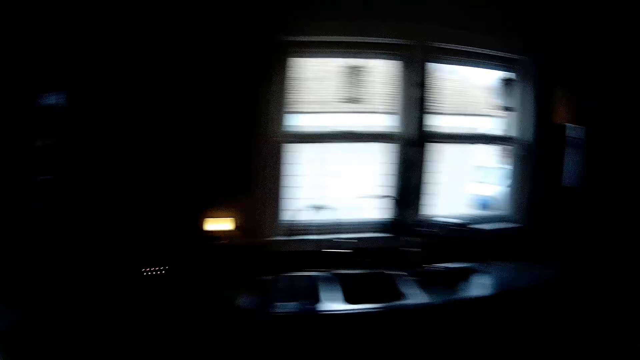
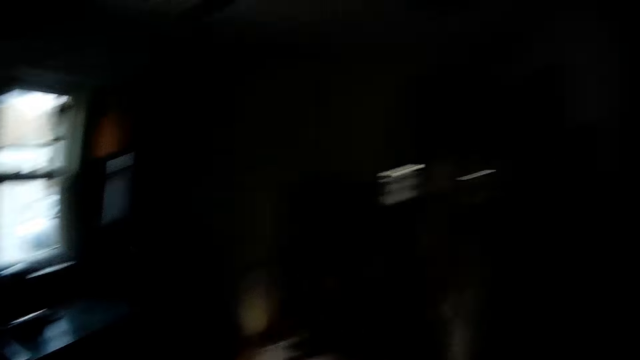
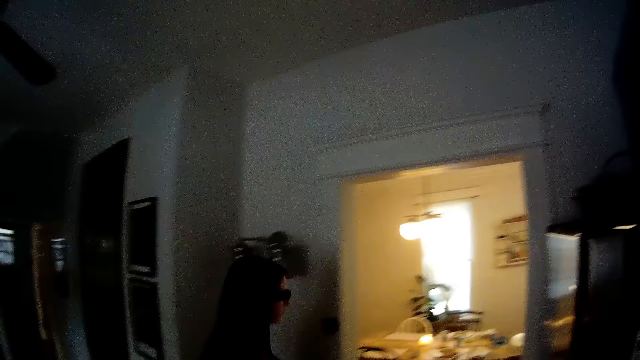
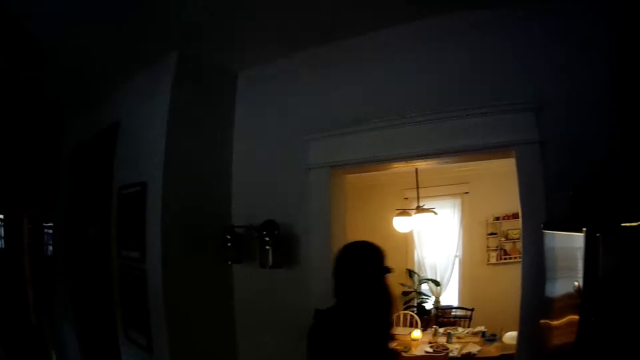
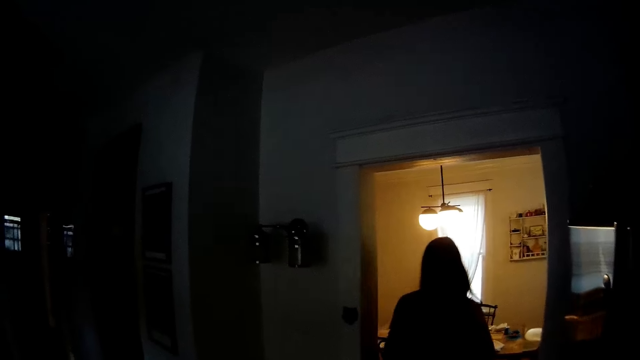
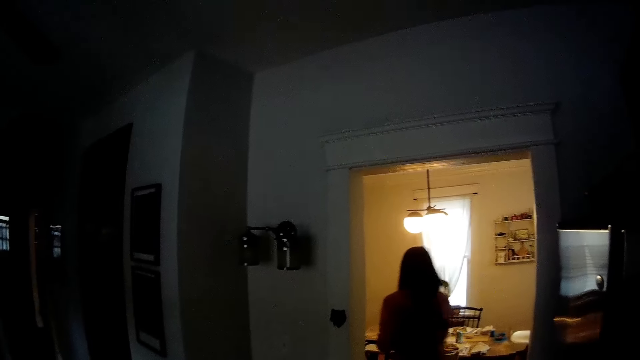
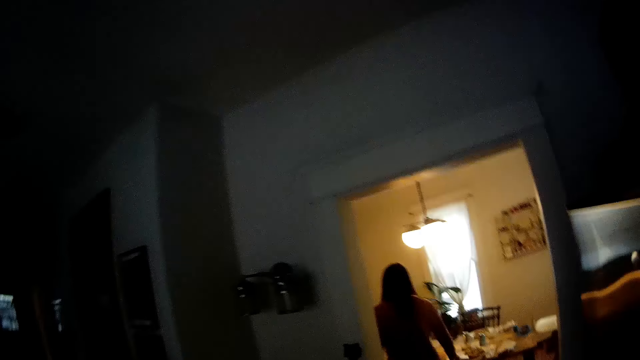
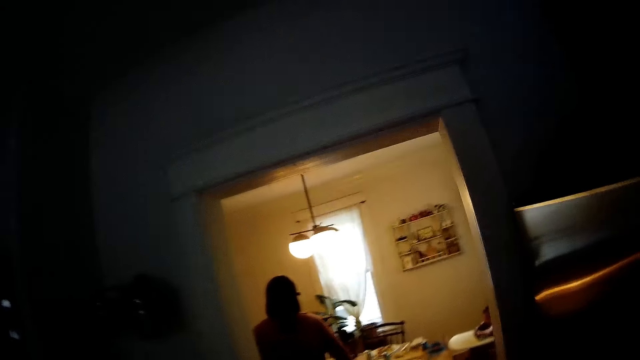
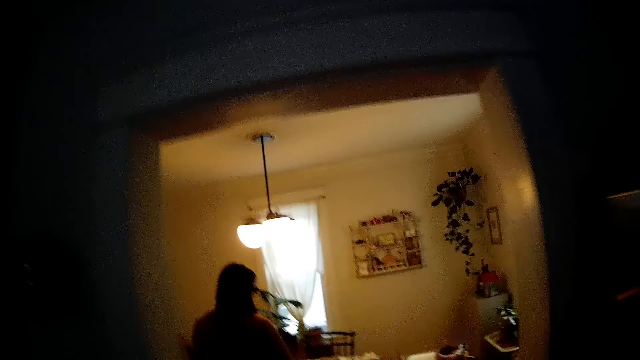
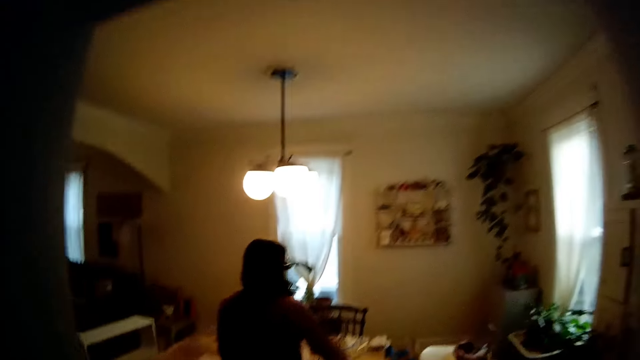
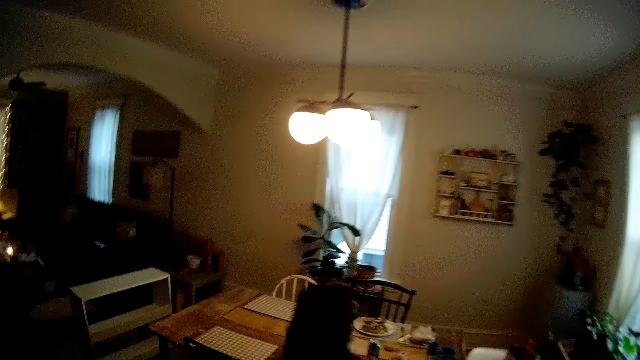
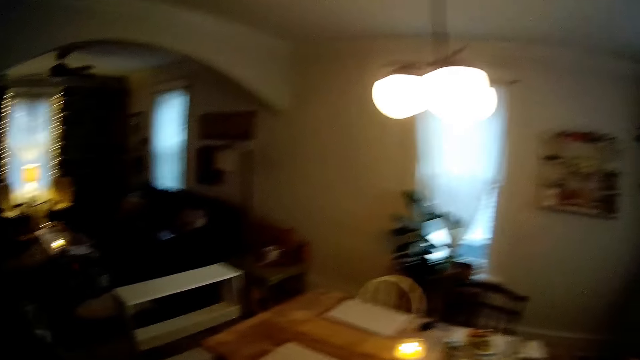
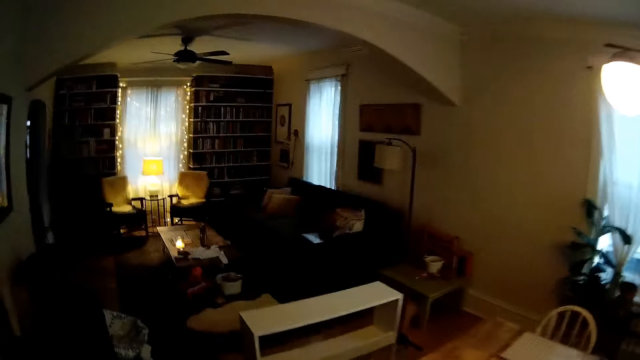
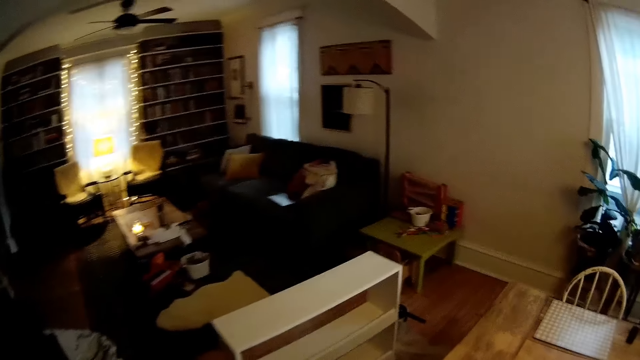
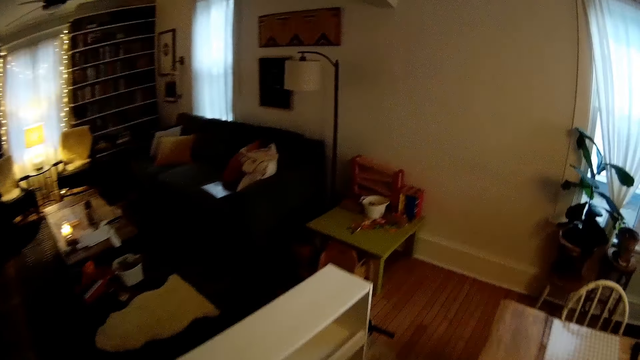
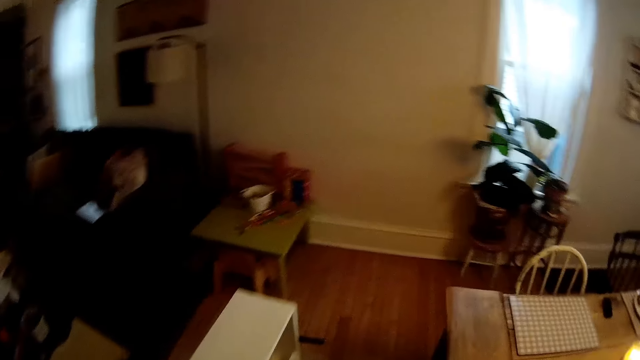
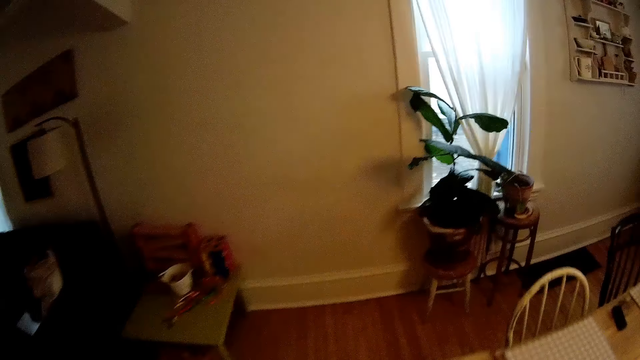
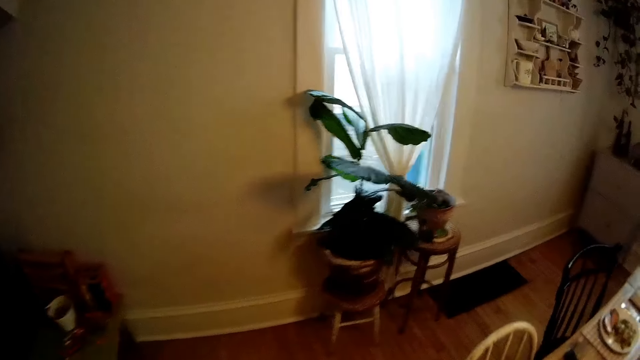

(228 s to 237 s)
The woman sits on the chair. The camera wearer talks and walks around the house.

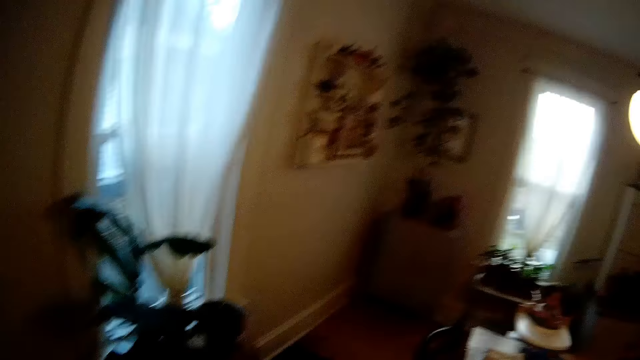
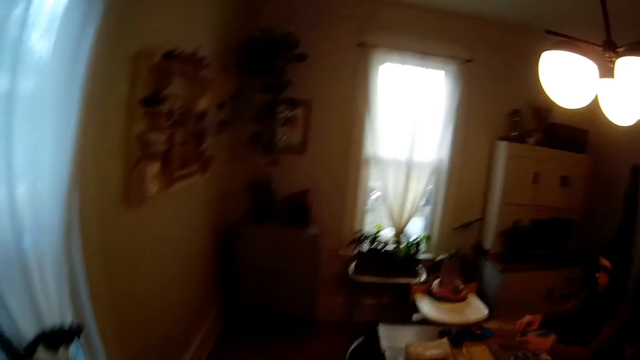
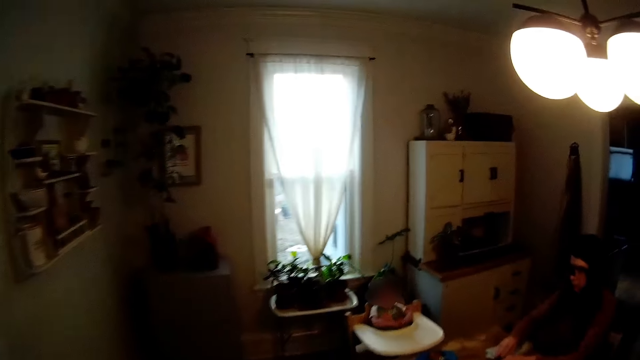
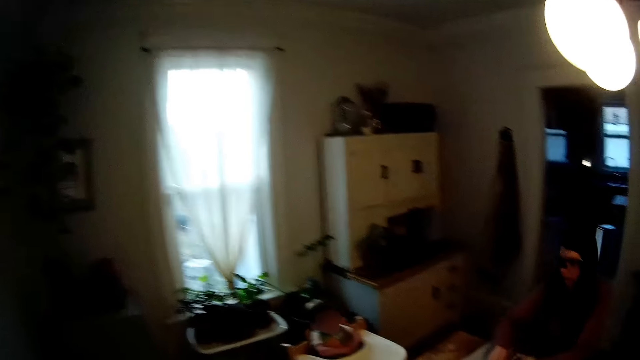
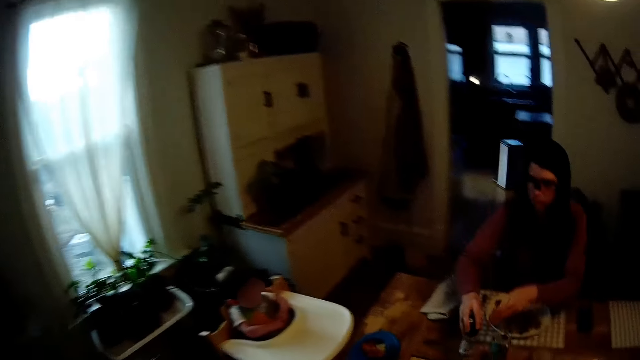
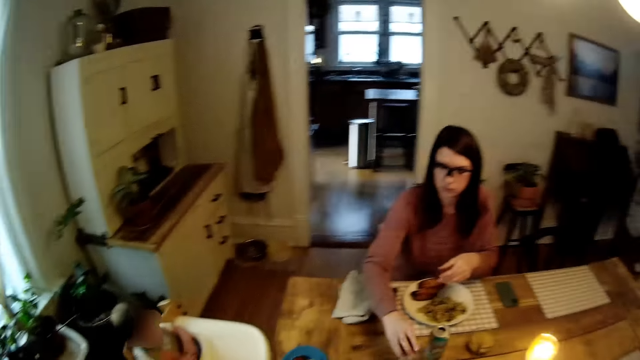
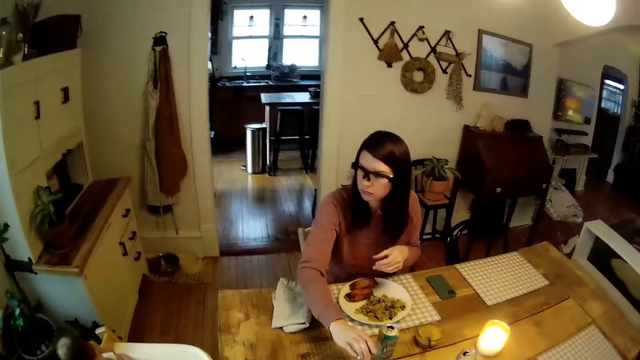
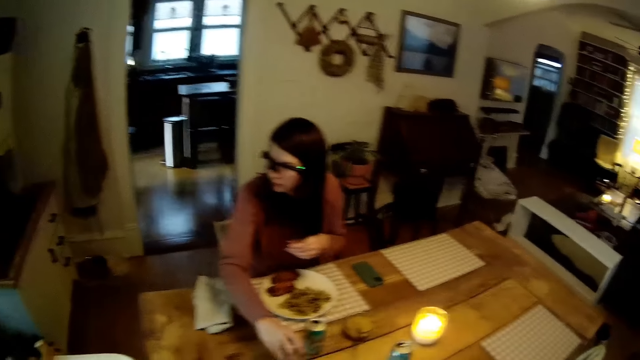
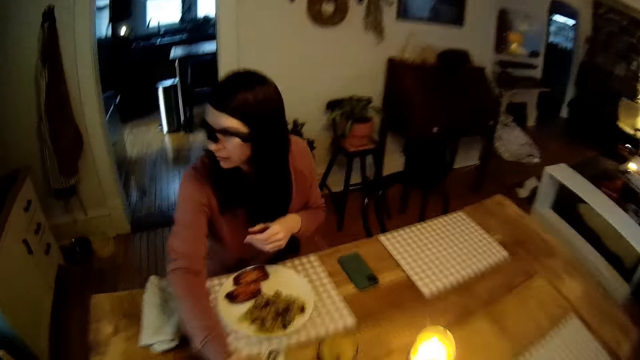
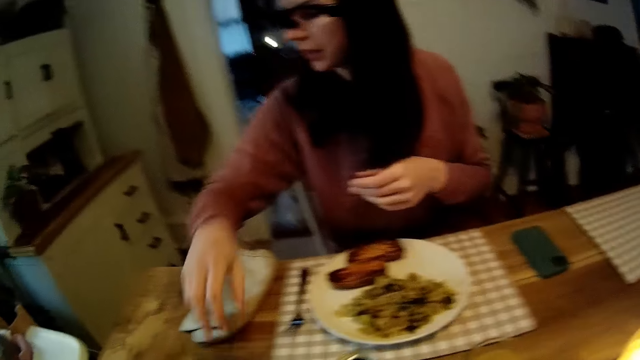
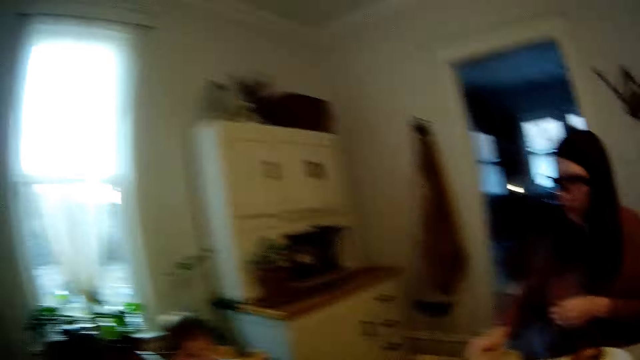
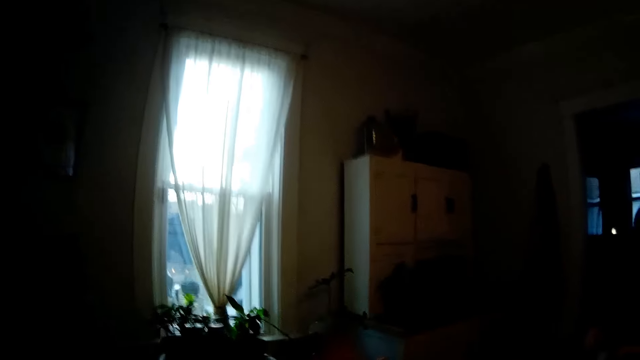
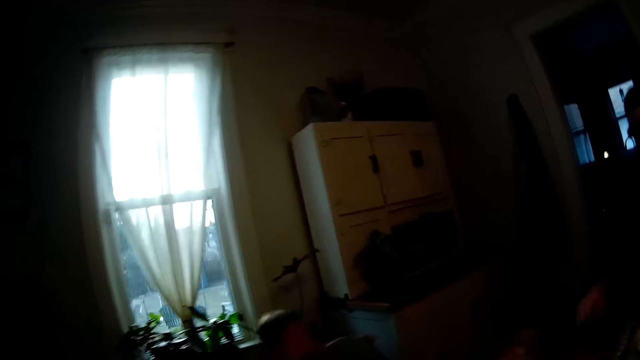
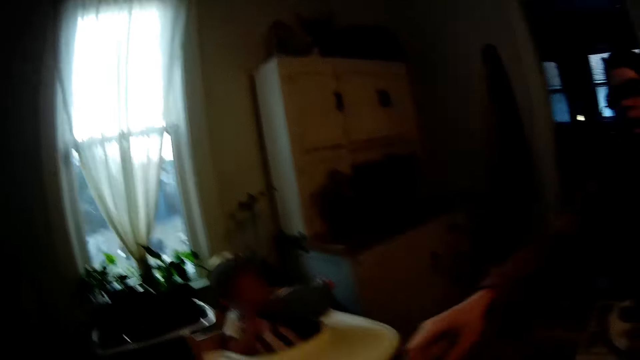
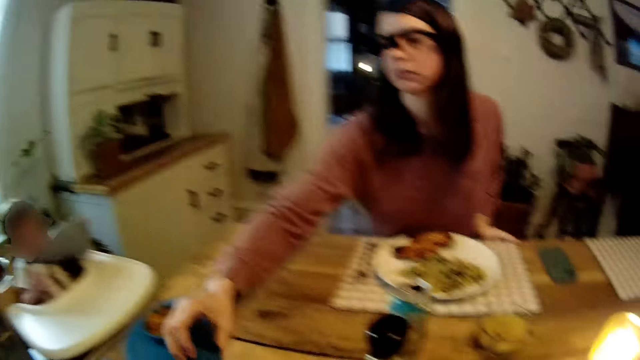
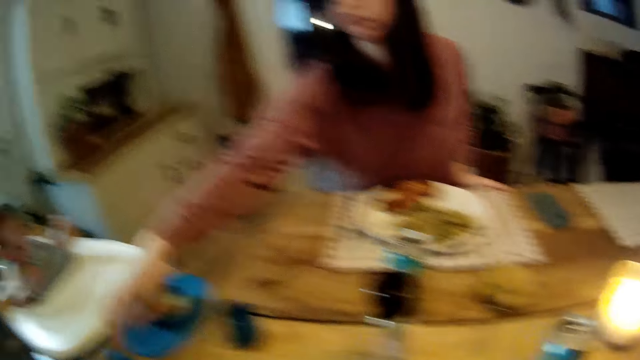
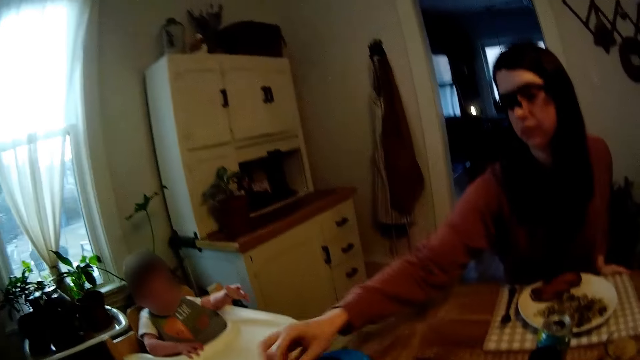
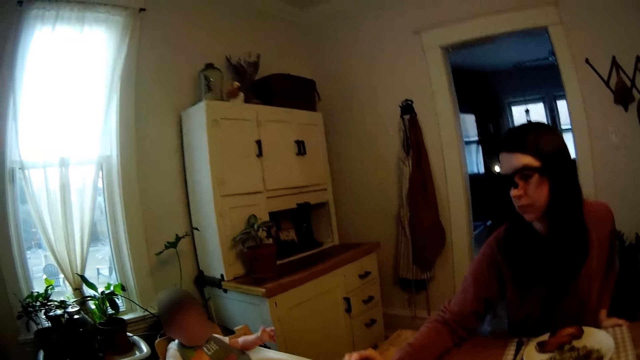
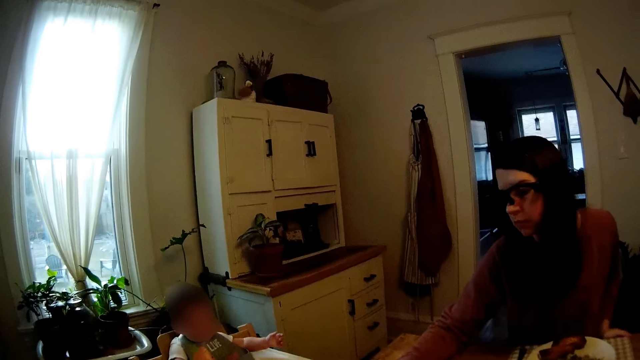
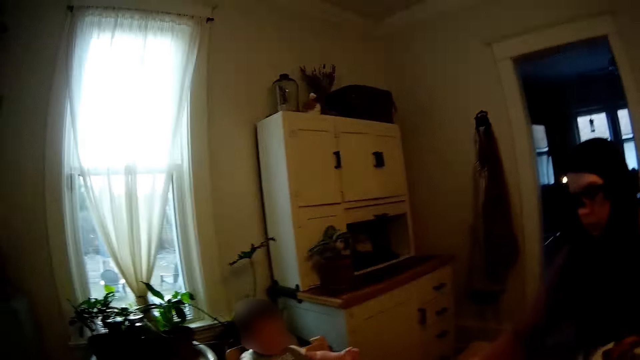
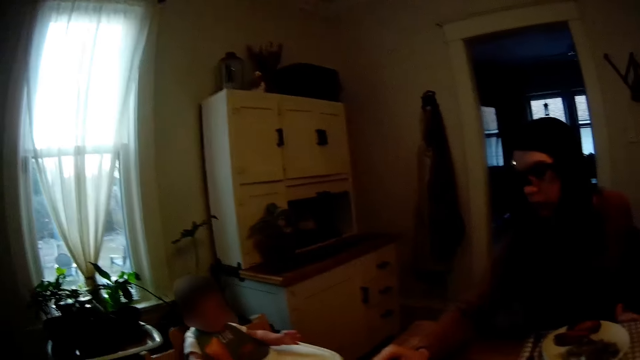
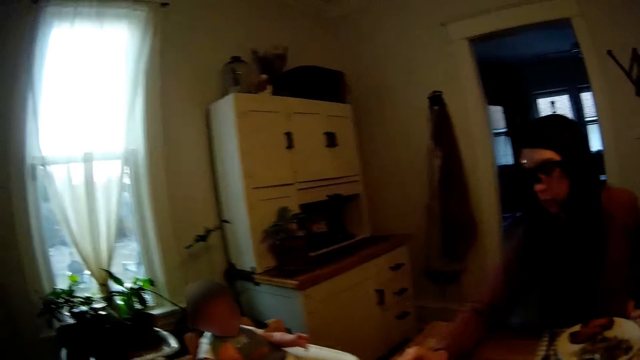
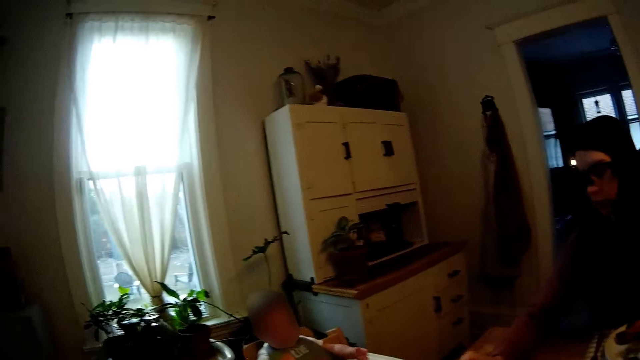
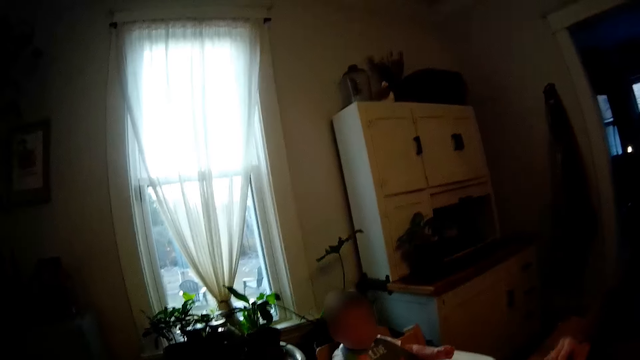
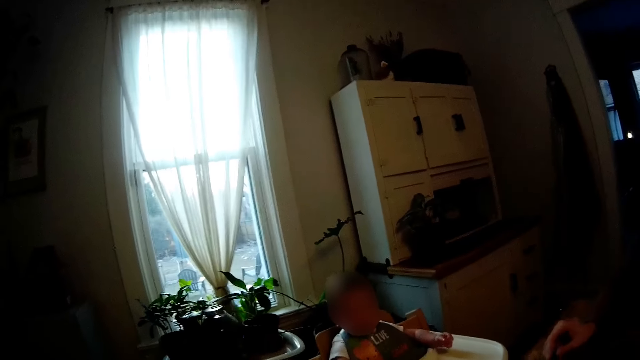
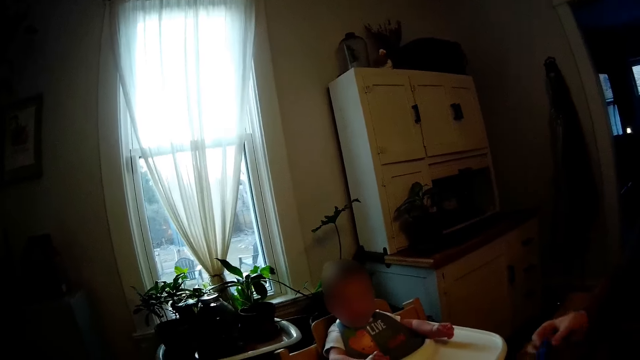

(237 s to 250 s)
The woman opens a can of drink with both hands. The woman drops the can of drink on the table. The camera wearer sits on the chair. The woman lifts a cloth from the table with her left hand. The woman lifts a cup. The camera wearer looks around the woman. The woman drops the cup on the table. The woman picks up a spoon.
